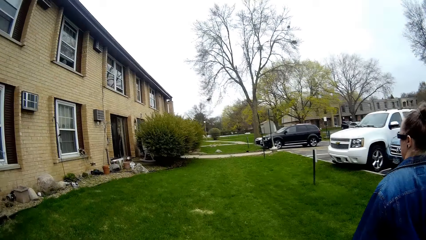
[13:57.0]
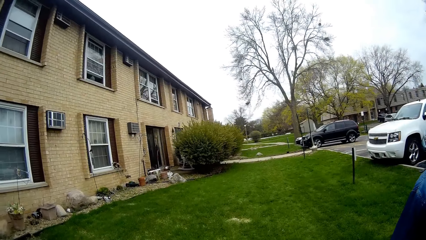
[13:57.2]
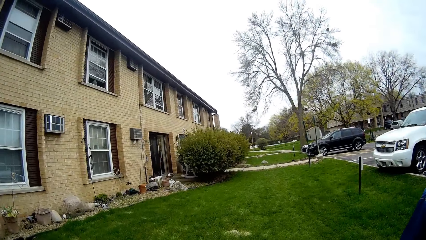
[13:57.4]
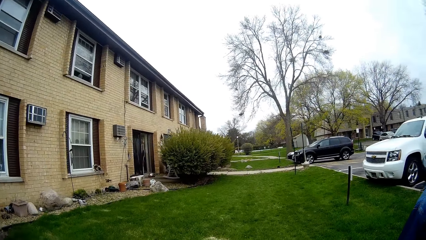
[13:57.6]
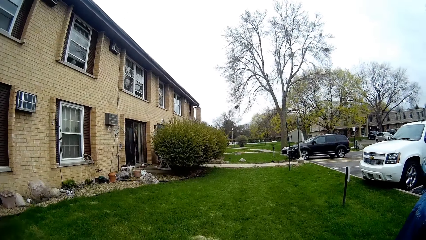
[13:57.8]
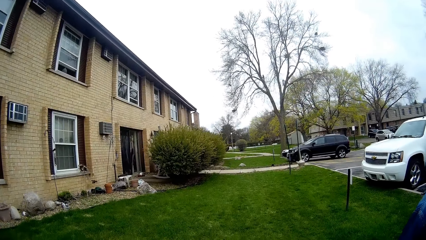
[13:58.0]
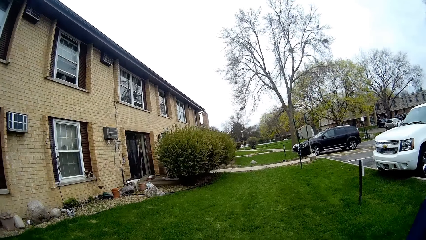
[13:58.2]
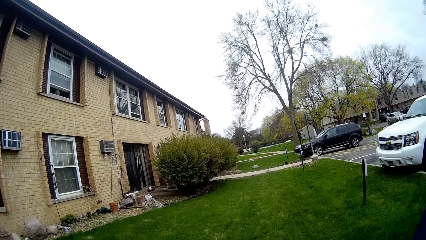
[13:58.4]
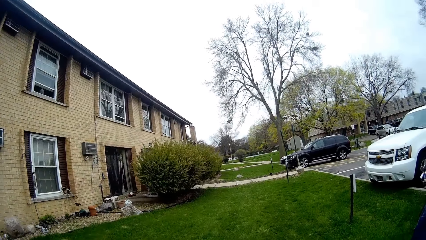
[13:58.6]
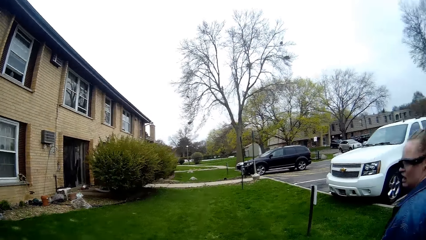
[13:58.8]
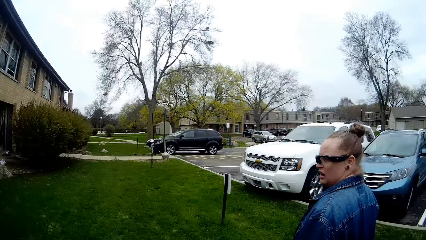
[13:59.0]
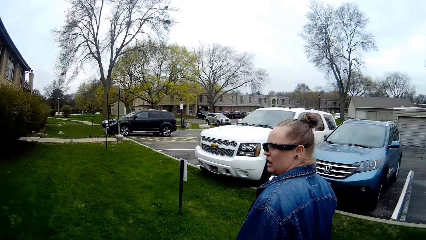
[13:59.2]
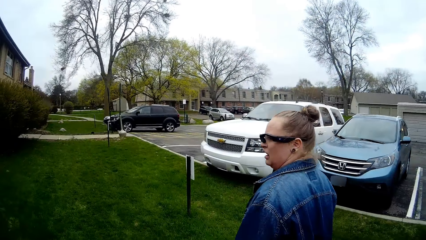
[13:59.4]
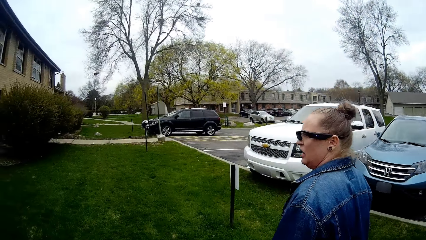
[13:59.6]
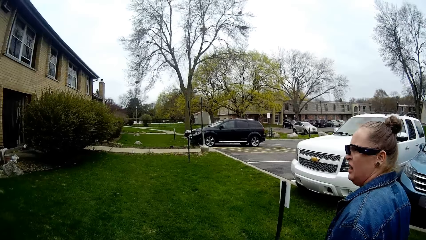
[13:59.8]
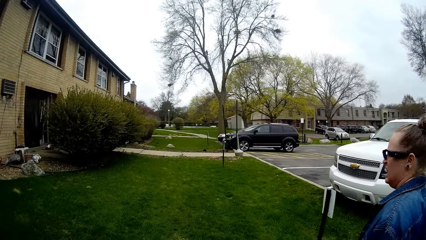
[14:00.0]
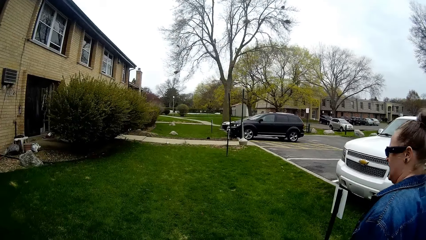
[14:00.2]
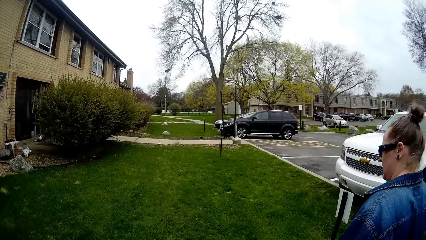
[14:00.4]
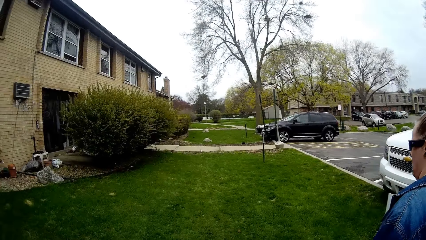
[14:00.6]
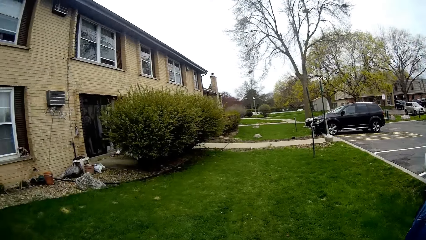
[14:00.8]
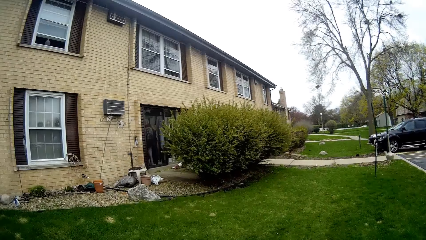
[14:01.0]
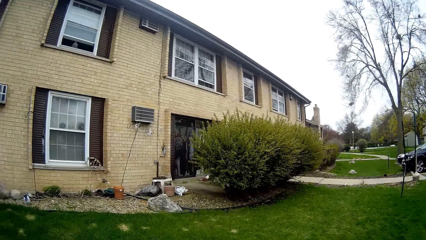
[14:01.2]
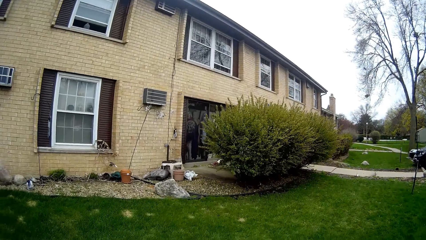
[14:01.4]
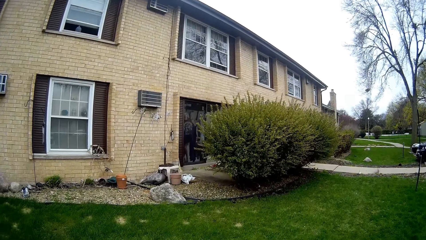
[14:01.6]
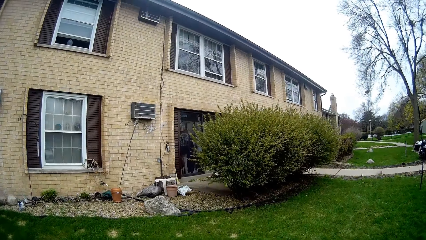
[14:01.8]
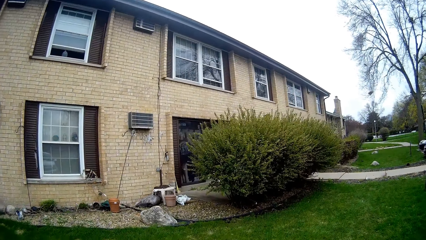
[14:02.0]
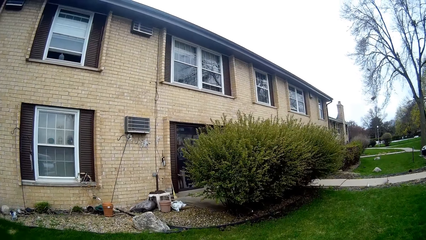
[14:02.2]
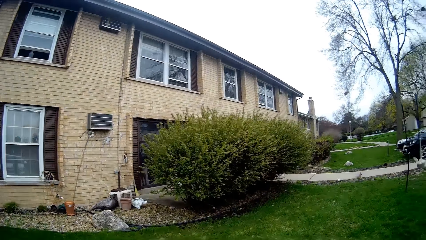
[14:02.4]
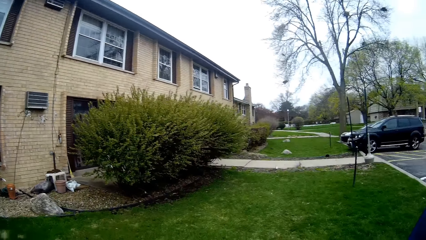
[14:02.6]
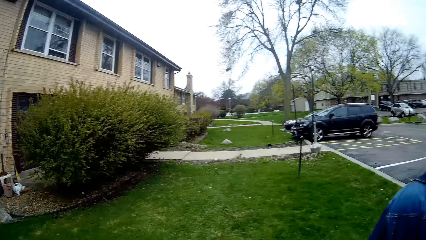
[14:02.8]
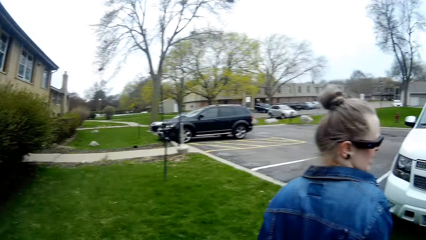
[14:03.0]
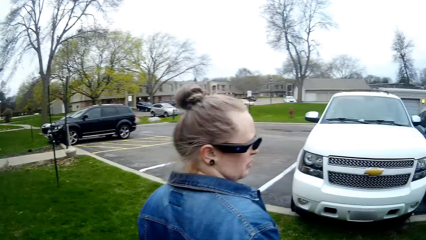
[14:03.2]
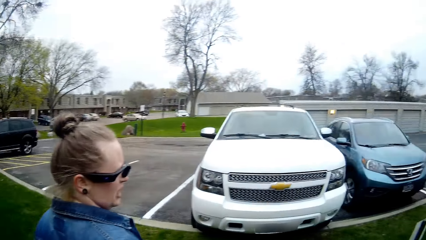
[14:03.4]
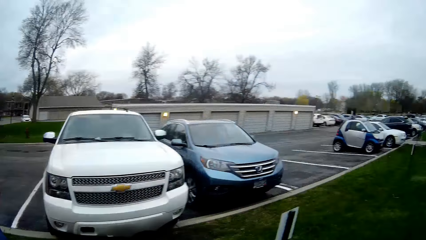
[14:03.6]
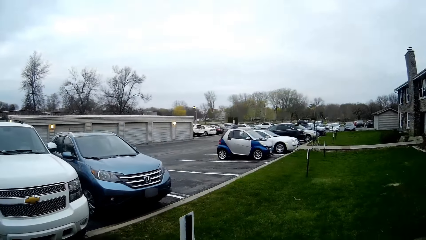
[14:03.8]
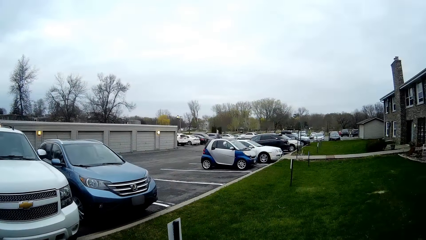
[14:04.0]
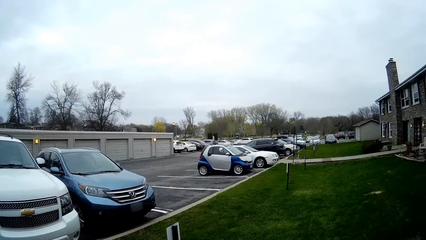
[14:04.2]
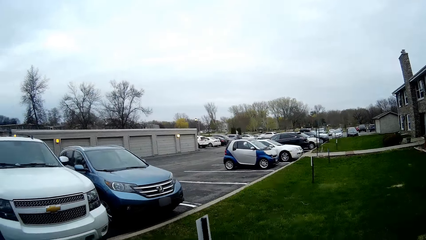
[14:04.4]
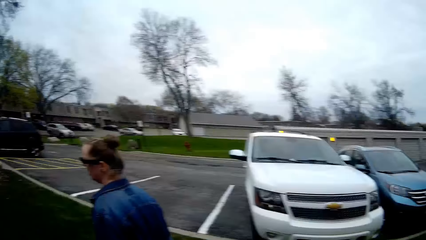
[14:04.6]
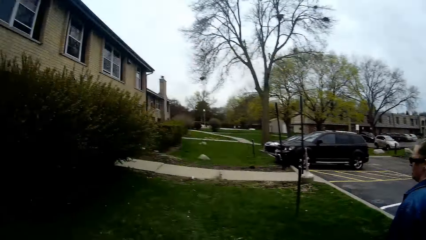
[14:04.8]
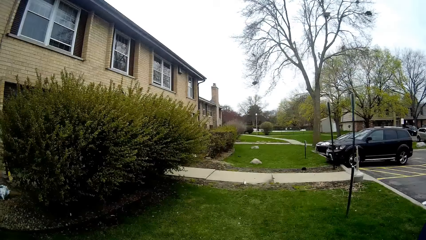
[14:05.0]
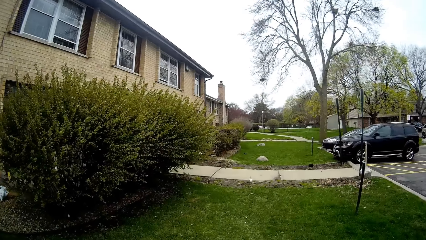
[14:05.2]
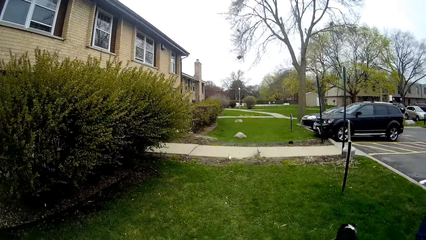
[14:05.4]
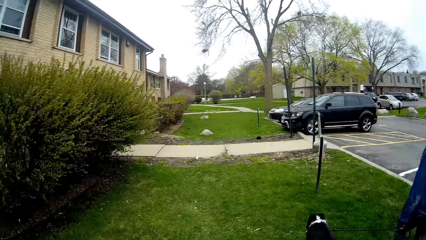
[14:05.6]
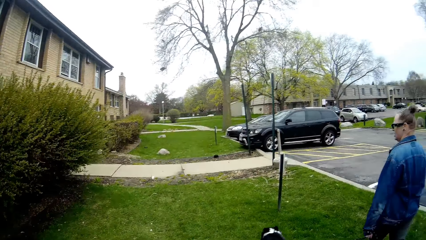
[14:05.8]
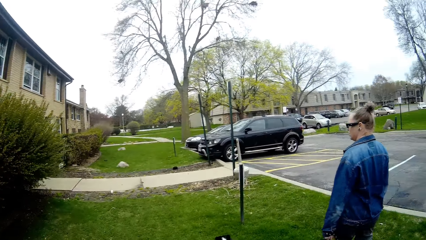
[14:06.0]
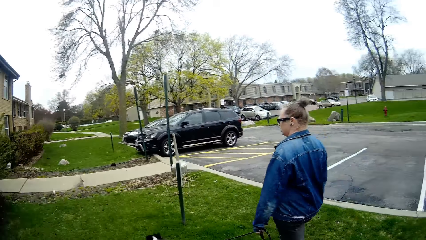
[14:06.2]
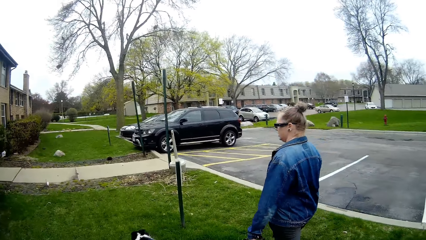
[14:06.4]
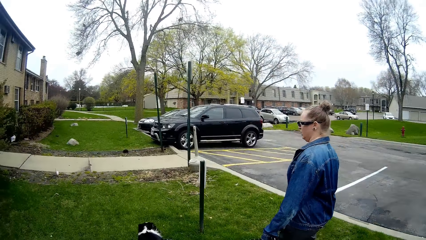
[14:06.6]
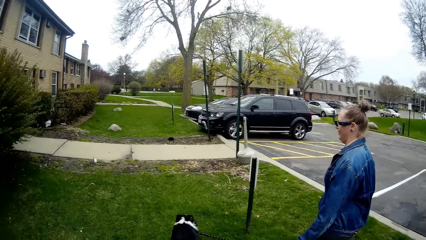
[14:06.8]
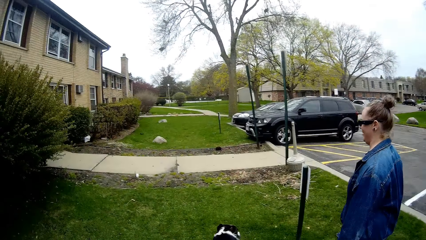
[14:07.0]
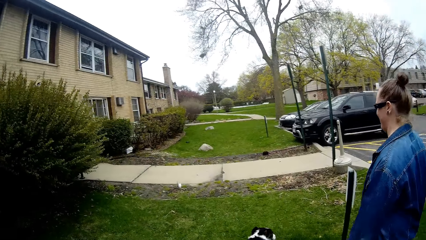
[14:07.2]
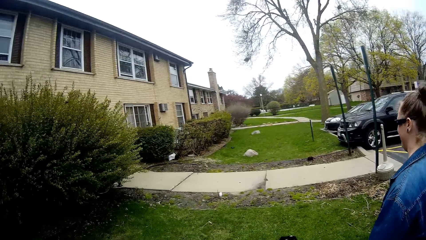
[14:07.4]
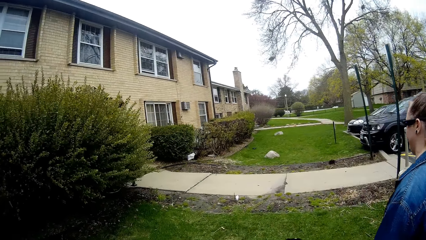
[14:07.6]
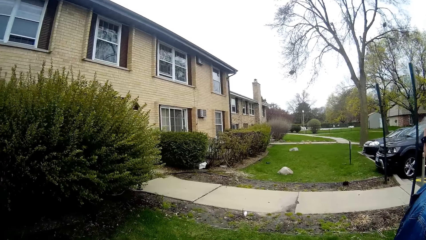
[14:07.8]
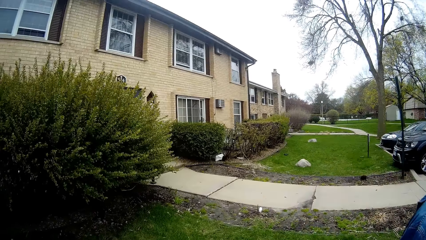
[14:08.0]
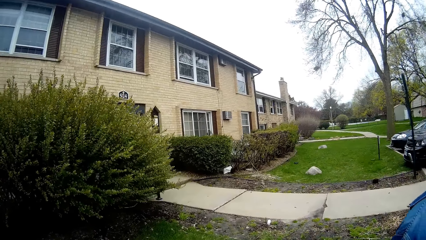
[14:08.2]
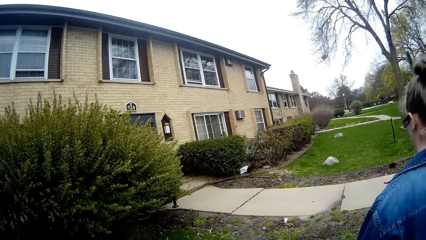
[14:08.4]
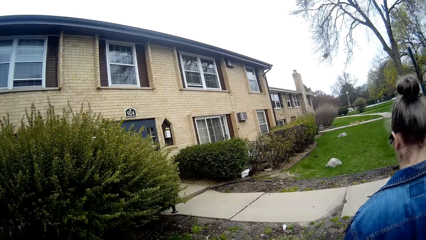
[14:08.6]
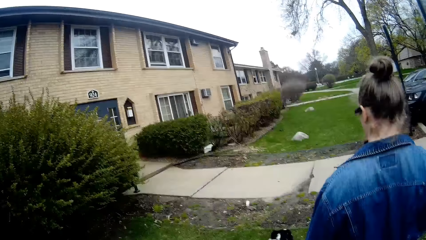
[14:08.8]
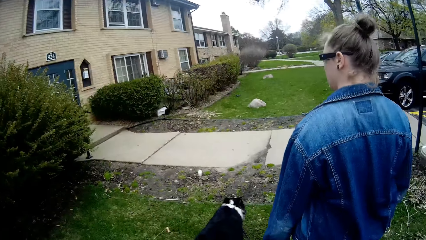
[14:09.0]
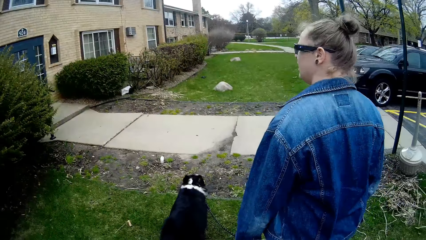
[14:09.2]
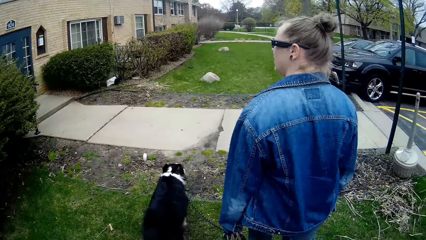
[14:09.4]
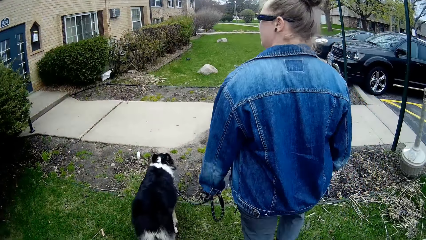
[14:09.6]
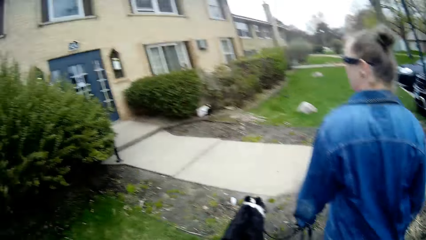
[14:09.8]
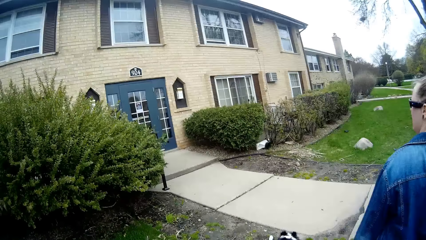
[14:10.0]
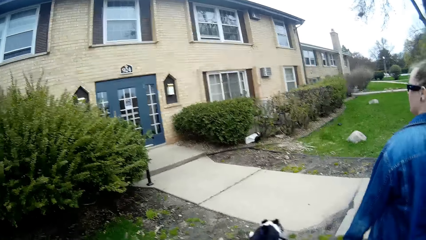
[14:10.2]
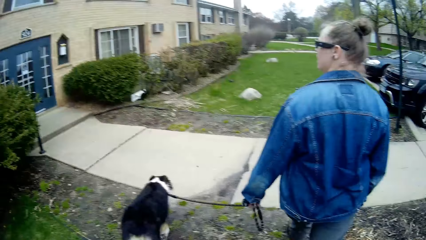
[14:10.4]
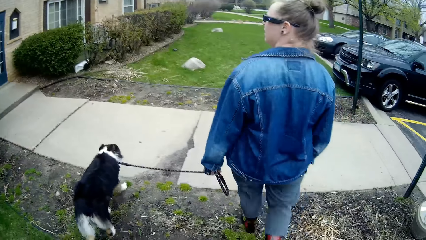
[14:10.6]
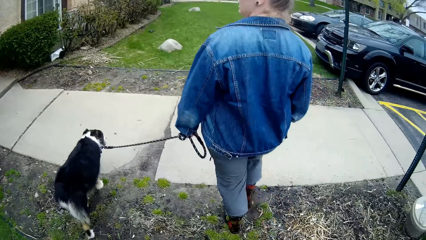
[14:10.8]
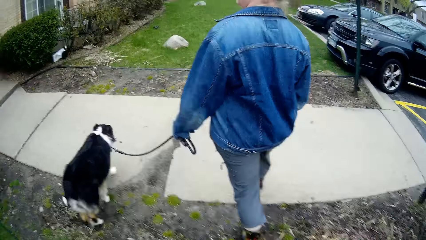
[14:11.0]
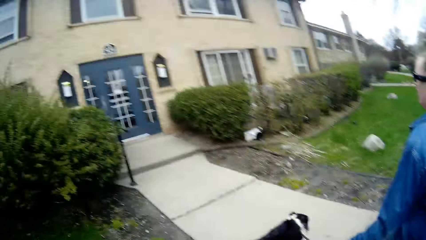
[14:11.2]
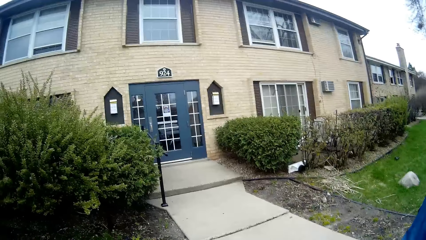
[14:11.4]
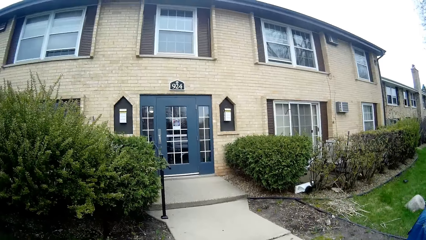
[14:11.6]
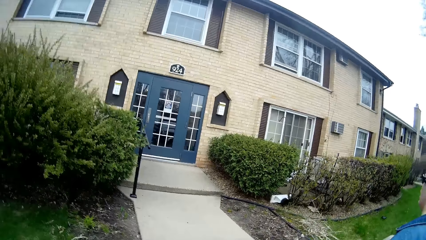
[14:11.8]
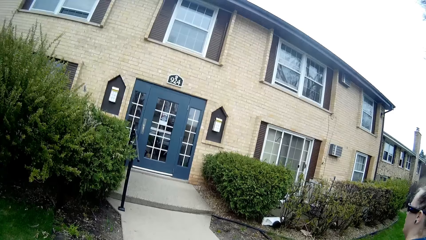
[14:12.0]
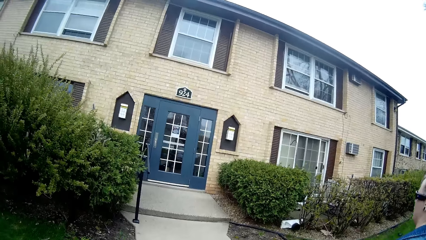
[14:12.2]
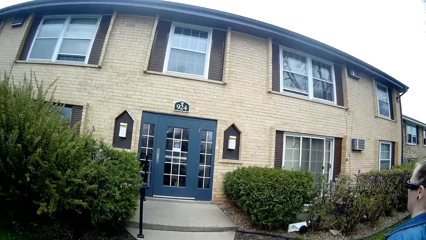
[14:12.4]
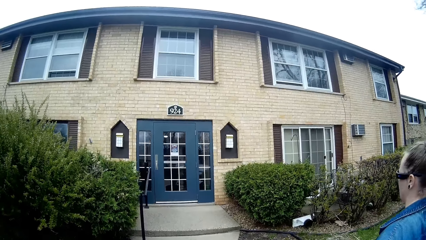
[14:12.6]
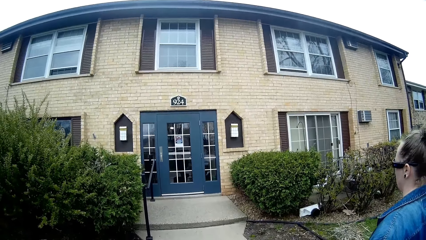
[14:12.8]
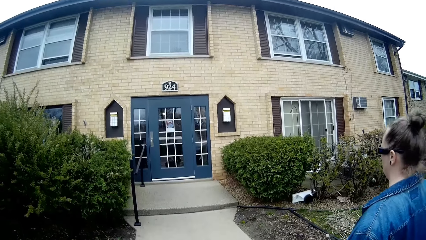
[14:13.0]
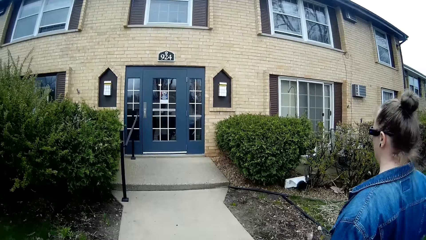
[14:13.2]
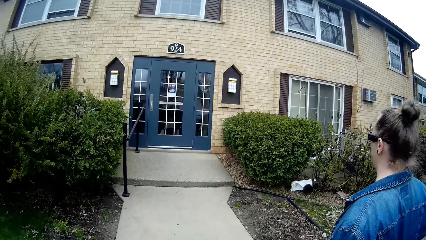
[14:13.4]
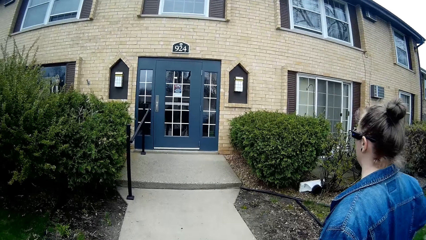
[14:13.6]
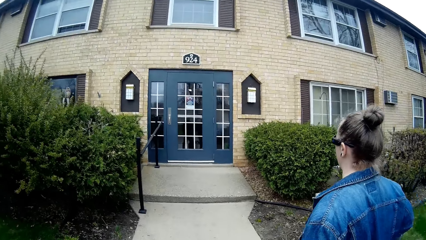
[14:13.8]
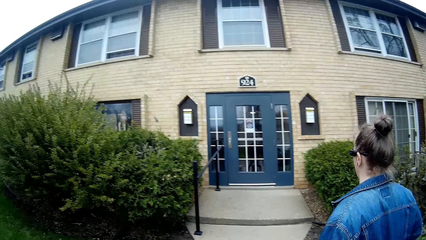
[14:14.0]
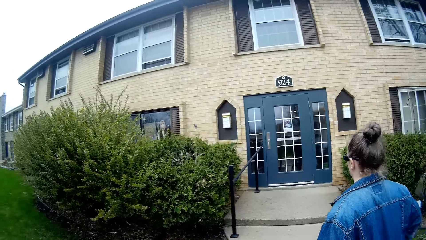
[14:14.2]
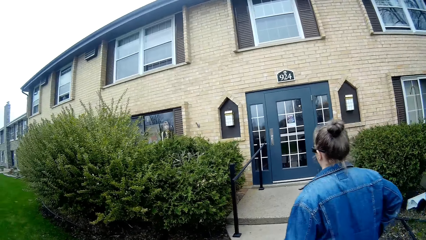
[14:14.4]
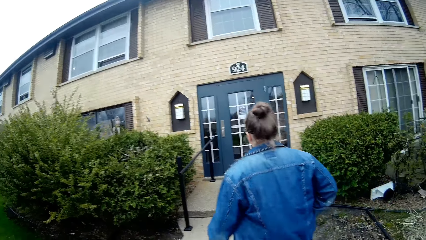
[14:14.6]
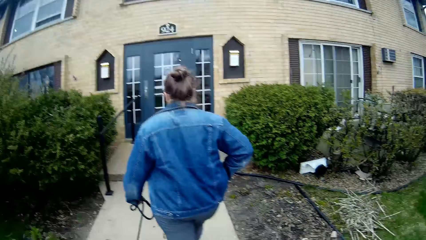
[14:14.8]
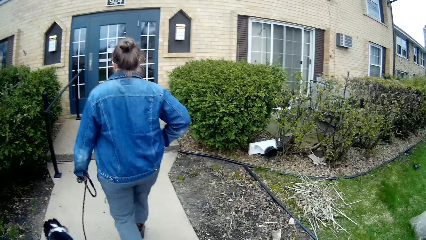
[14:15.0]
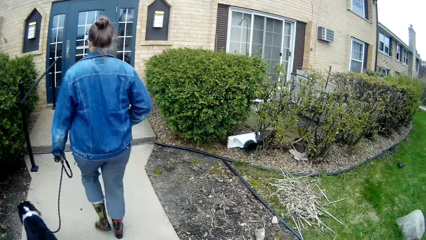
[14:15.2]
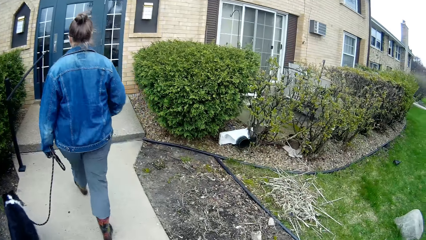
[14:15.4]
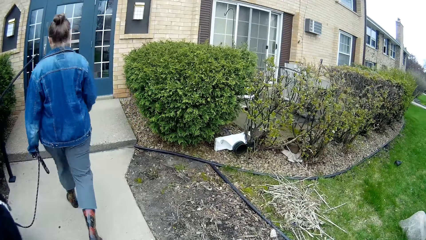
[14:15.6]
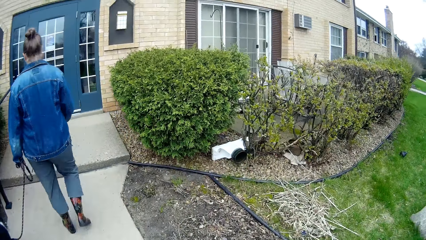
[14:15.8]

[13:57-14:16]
The camera wearer interacts with a woman. They look around.
